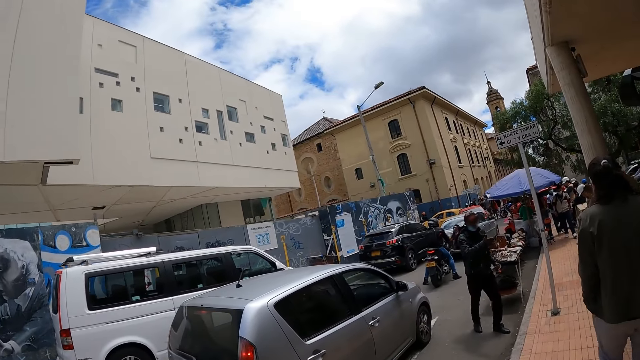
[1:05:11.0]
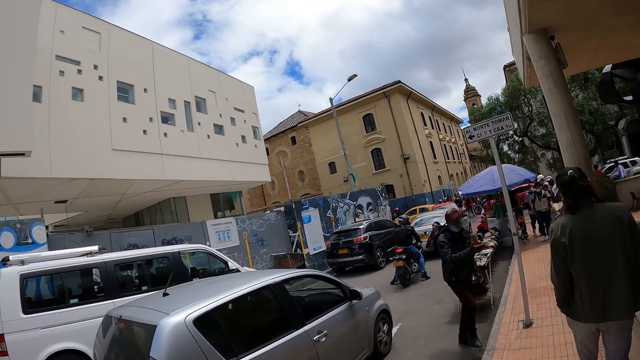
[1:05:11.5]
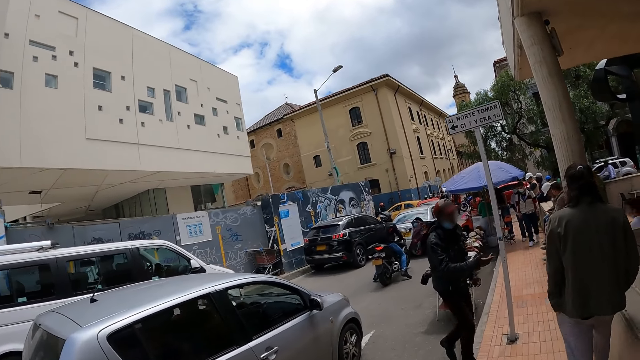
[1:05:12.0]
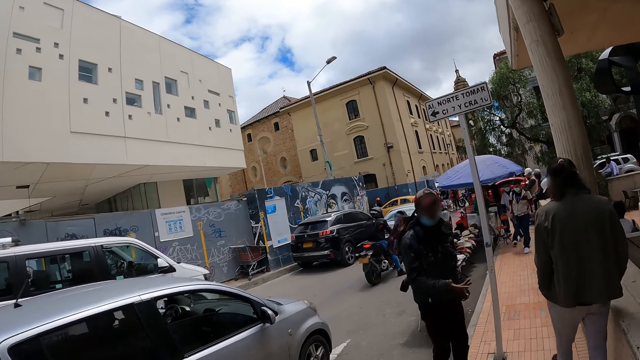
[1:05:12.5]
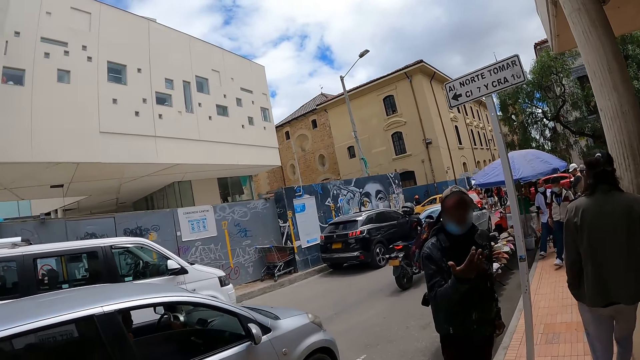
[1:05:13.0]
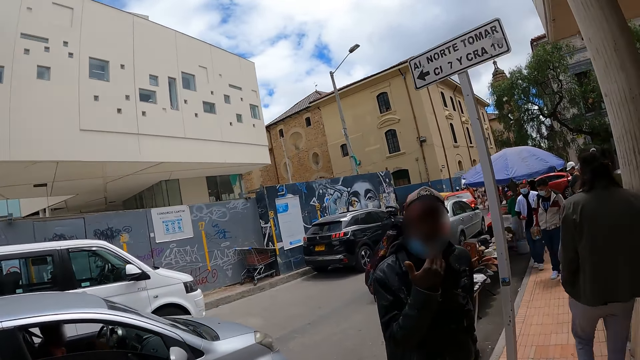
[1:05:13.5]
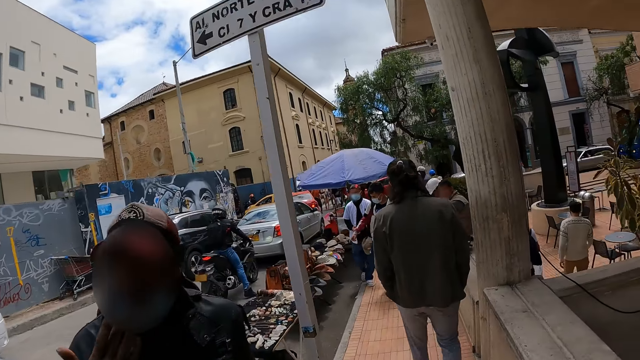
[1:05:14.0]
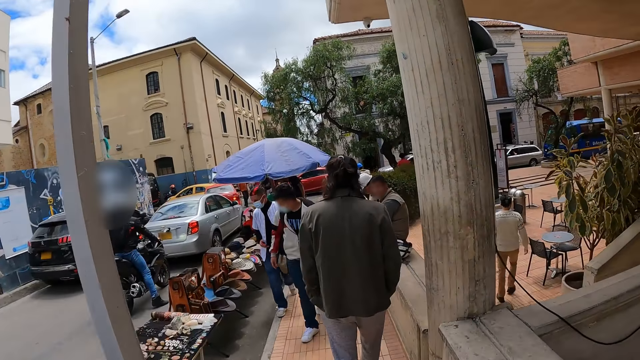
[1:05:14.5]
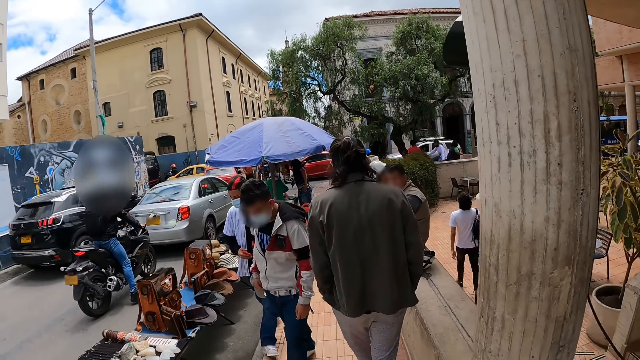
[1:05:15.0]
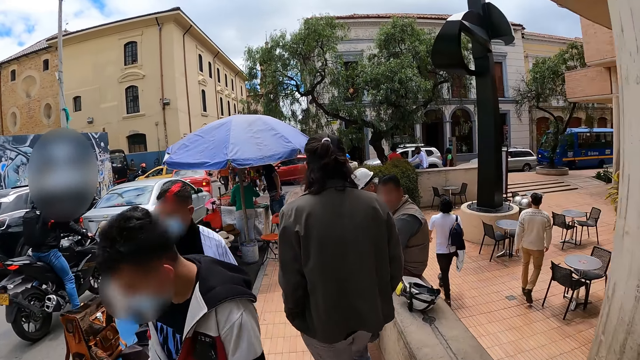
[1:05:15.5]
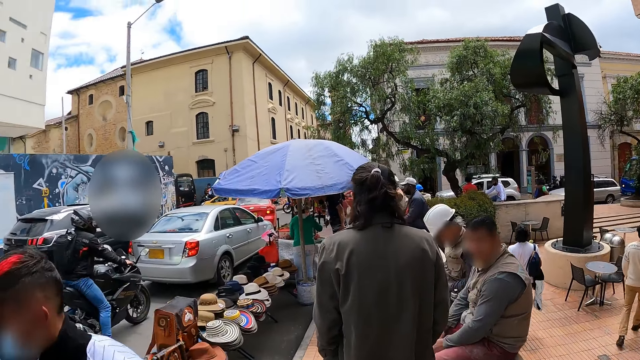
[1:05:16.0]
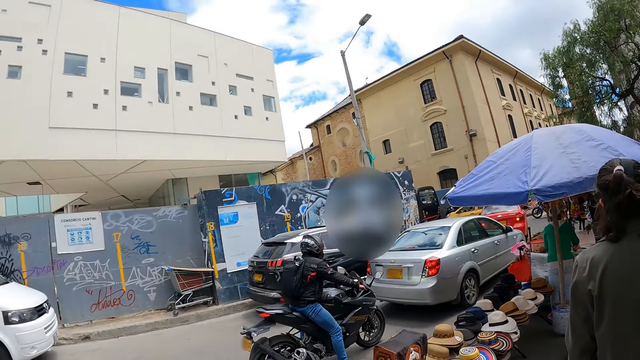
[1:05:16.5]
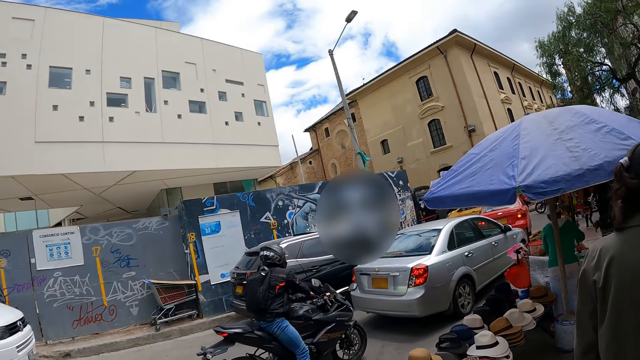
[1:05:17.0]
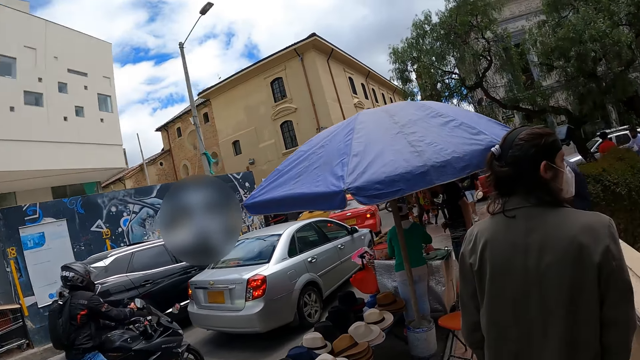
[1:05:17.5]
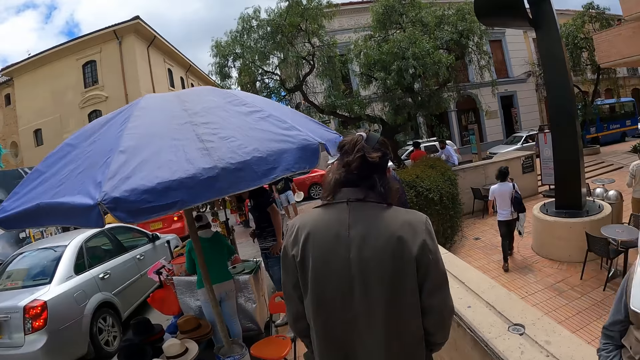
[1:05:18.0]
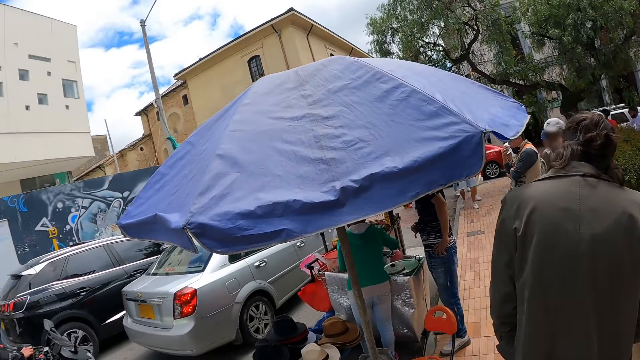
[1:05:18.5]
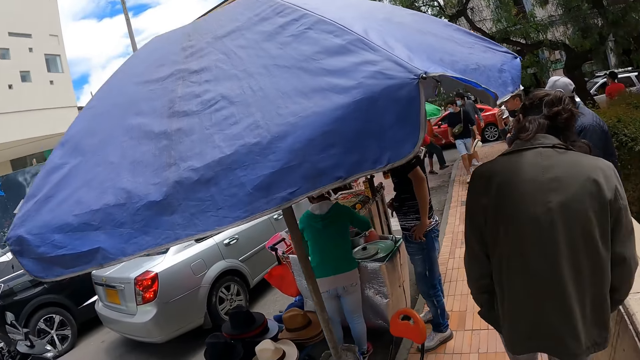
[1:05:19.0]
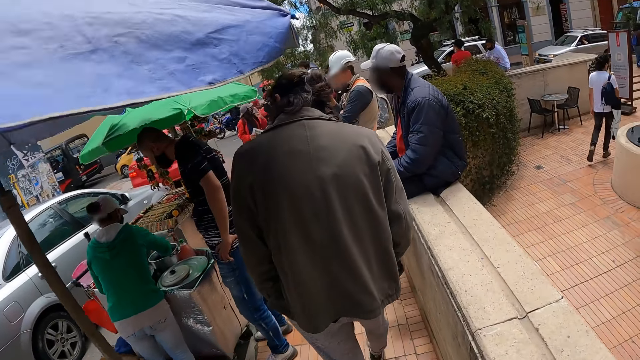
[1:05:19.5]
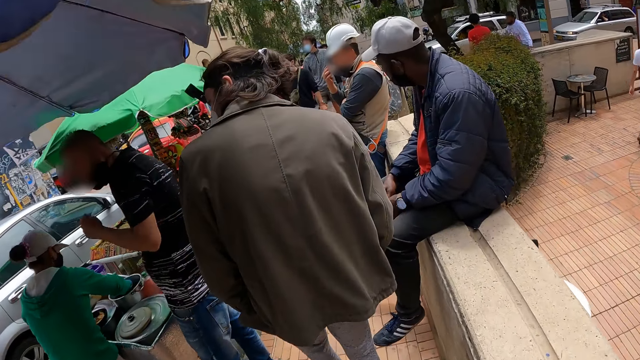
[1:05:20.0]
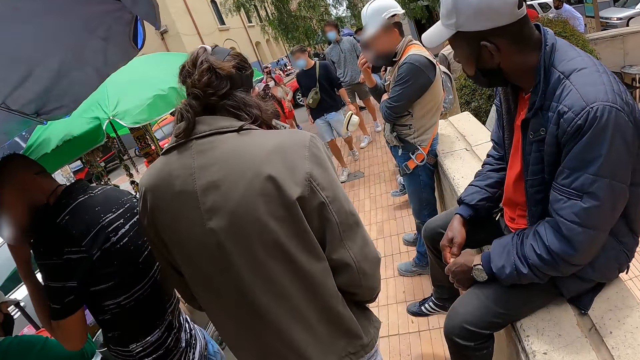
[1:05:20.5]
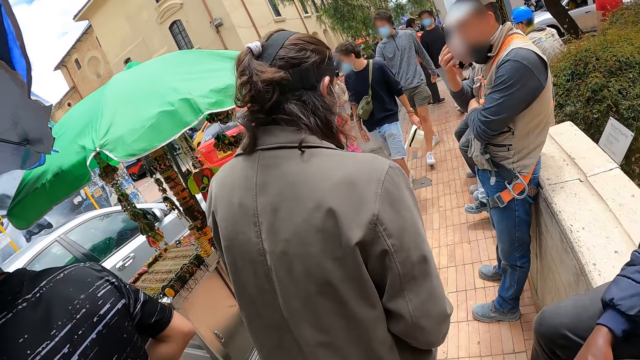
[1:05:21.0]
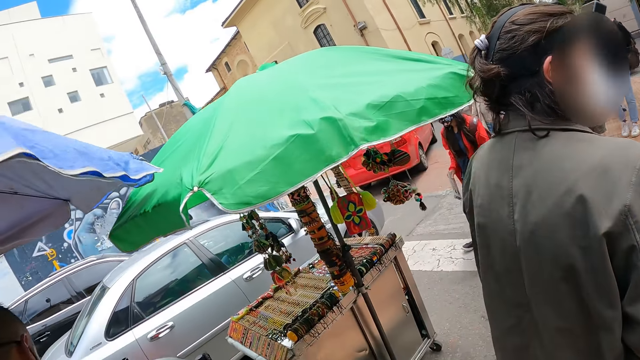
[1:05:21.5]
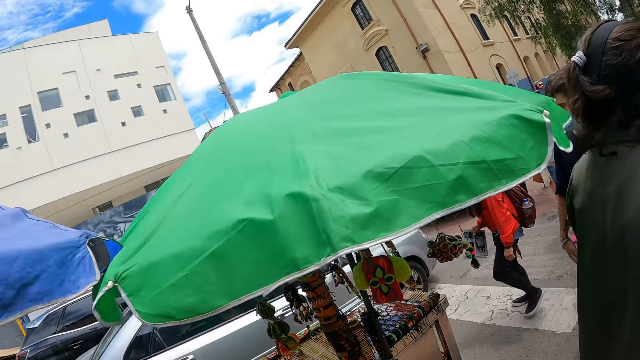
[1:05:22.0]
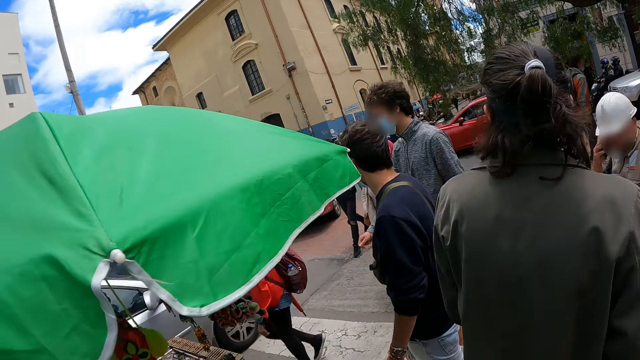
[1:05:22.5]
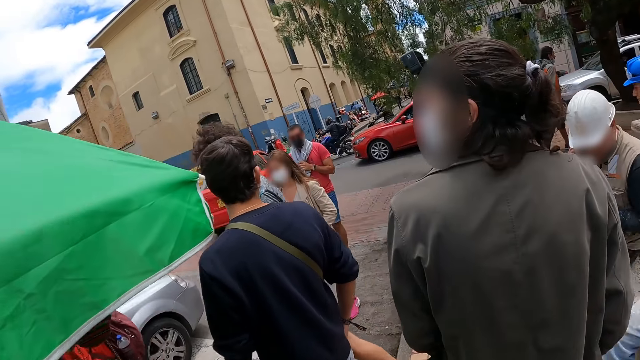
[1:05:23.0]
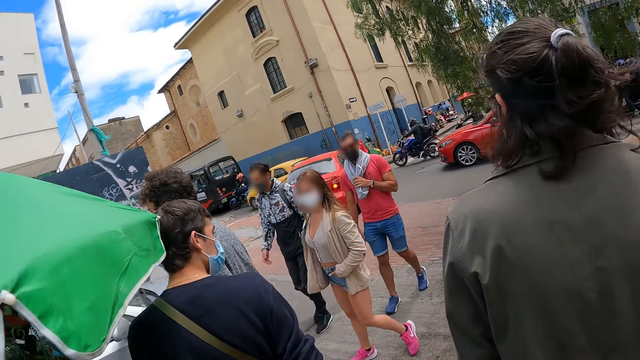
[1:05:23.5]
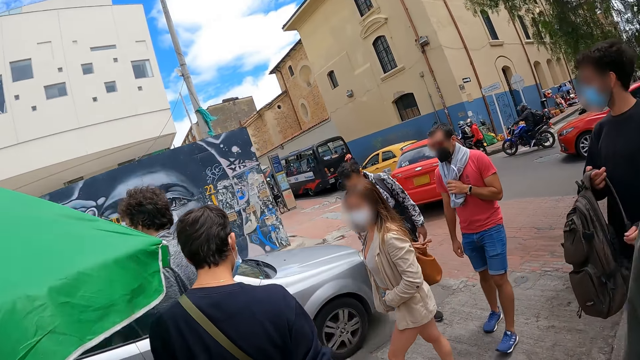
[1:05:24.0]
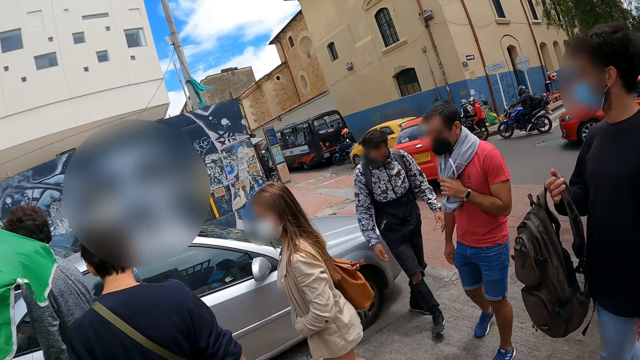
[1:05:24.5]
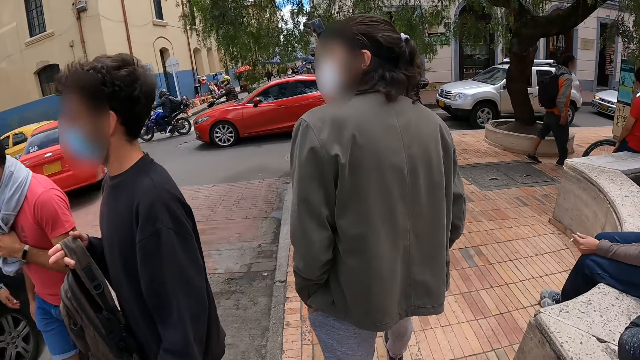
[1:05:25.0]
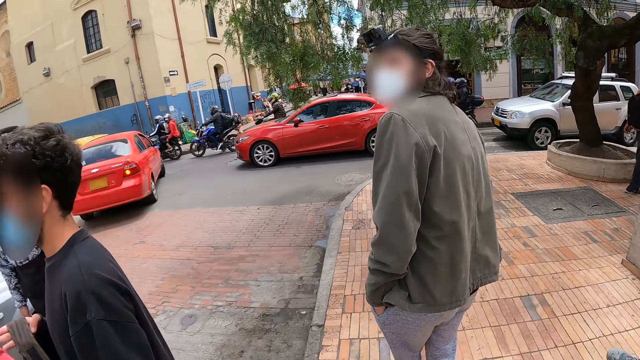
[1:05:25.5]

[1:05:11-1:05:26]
The camera wearer walks. They walk around the pavement. They look around.

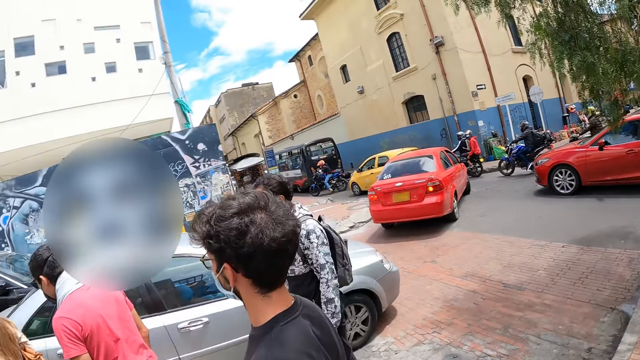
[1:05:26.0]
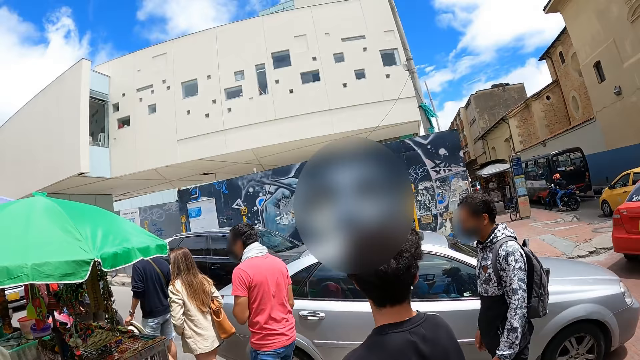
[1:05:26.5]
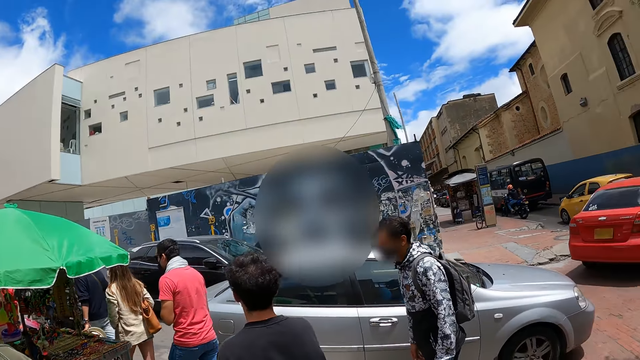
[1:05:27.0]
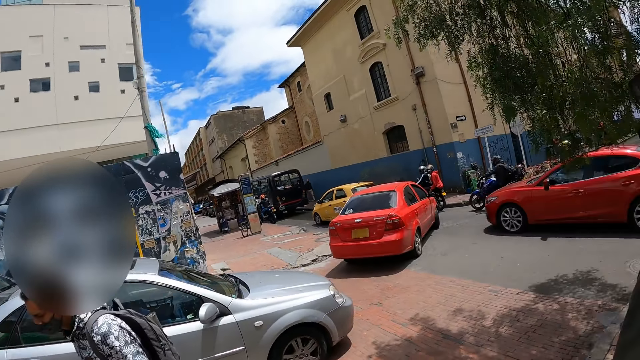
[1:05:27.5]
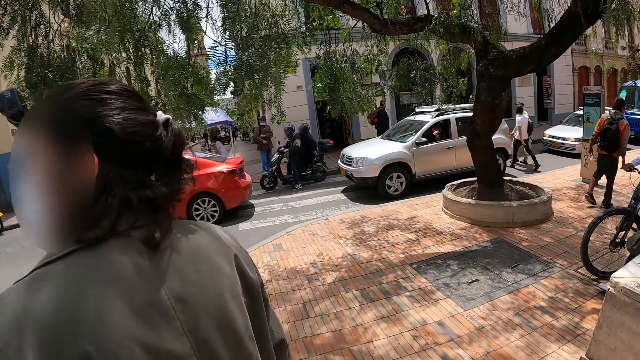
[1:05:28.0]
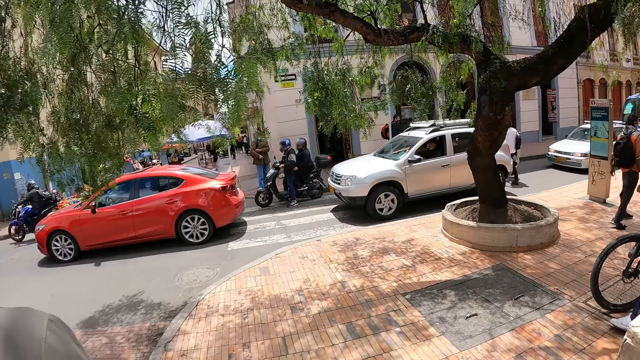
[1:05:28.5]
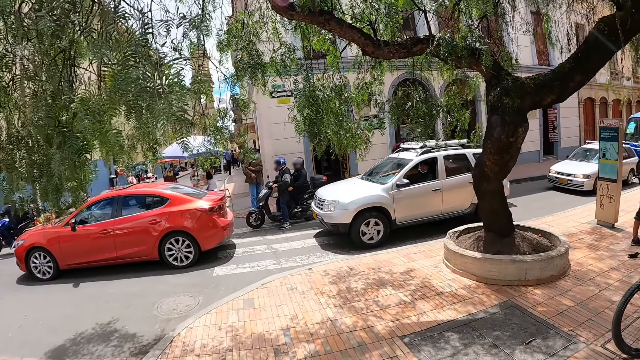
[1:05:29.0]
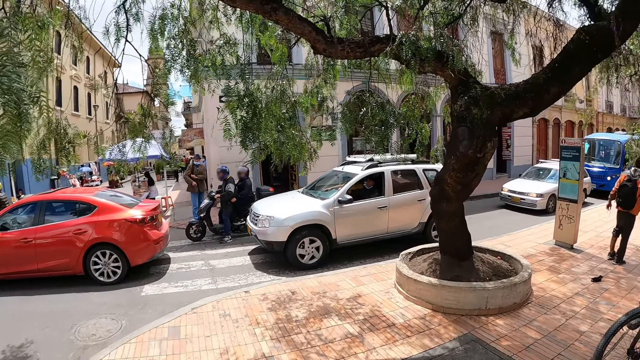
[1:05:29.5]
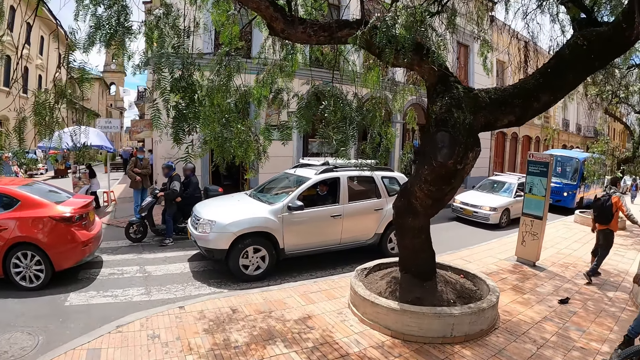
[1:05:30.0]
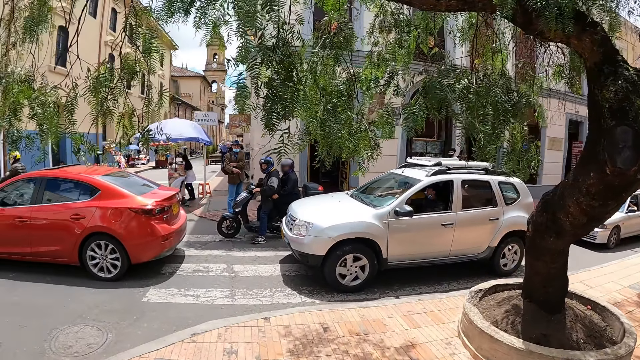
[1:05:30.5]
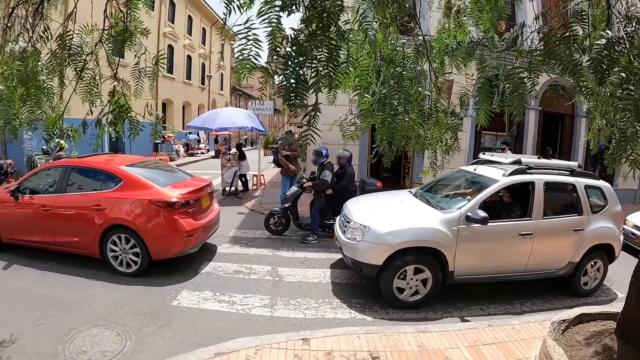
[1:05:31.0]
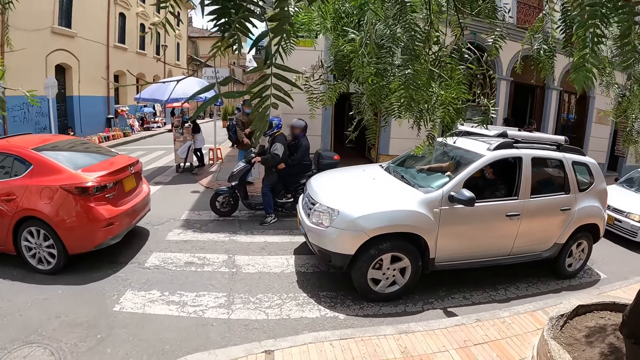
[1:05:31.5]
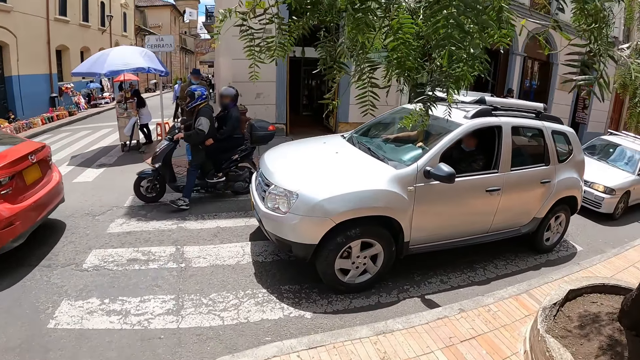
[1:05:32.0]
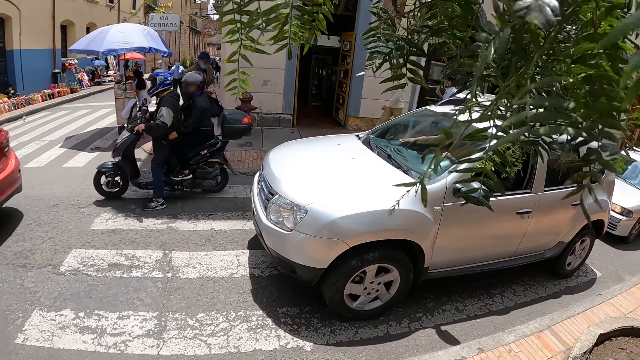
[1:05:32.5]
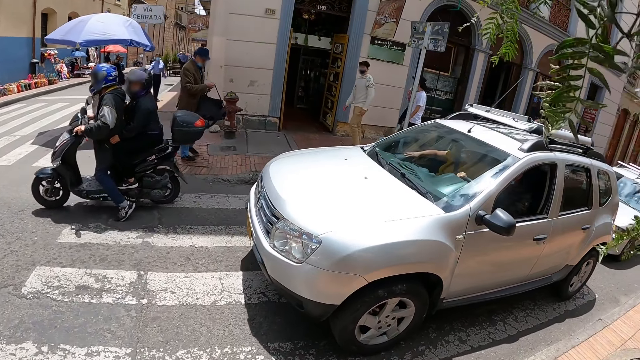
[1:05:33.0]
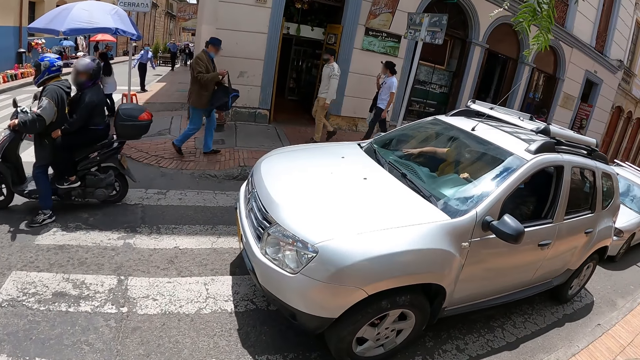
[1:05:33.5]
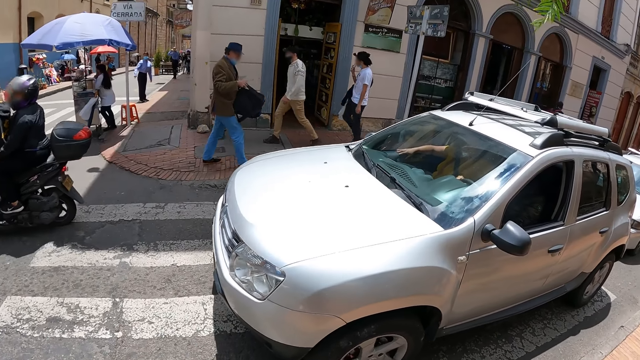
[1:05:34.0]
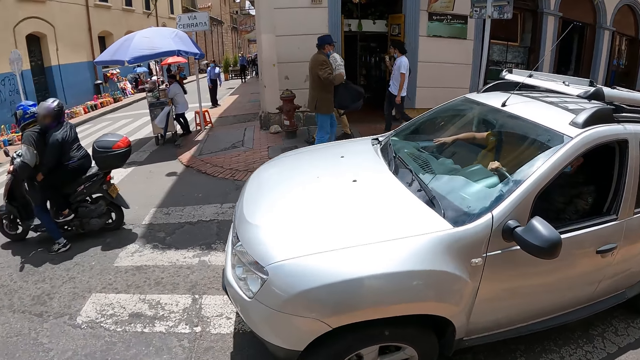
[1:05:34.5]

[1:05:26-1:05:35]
The camera wearer crosses the road.
